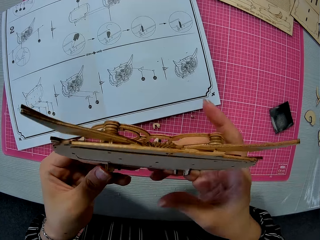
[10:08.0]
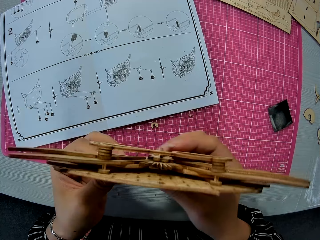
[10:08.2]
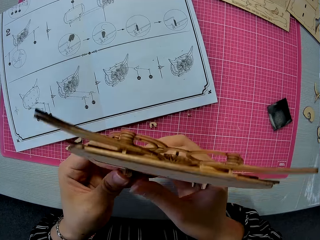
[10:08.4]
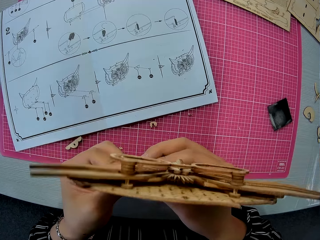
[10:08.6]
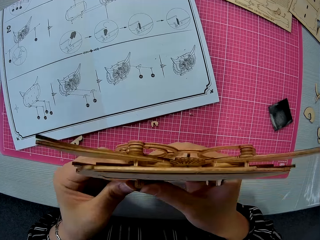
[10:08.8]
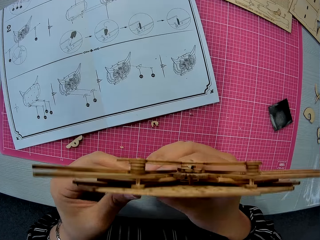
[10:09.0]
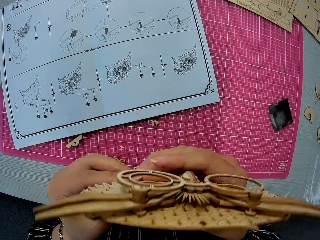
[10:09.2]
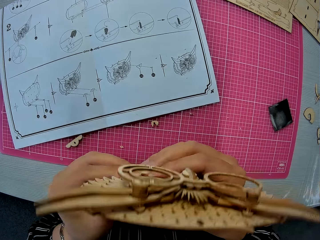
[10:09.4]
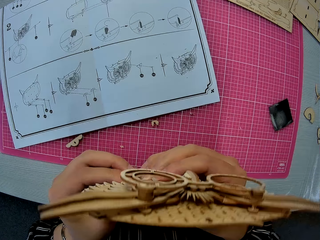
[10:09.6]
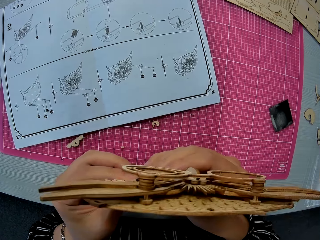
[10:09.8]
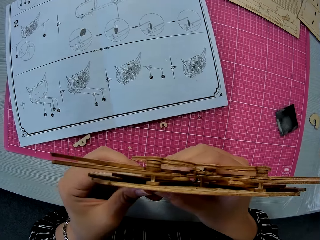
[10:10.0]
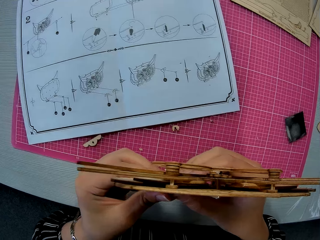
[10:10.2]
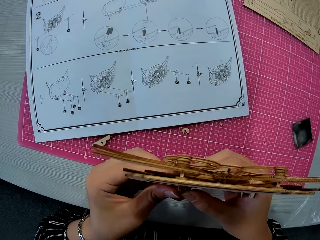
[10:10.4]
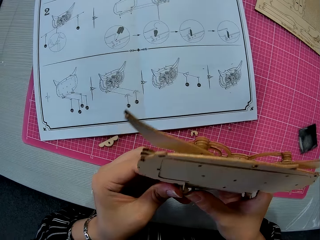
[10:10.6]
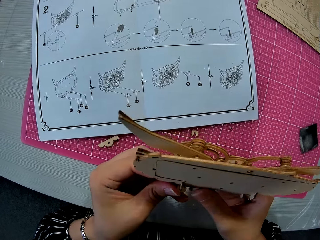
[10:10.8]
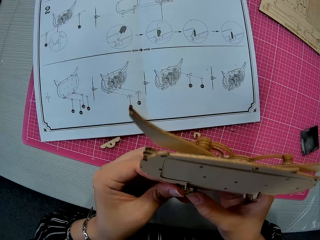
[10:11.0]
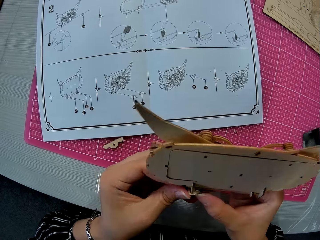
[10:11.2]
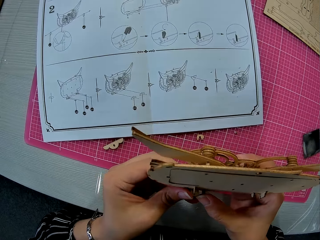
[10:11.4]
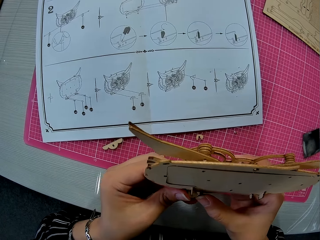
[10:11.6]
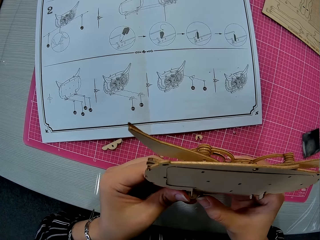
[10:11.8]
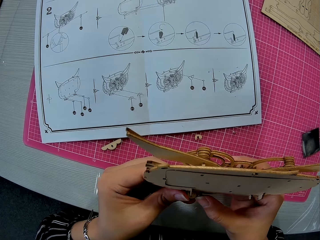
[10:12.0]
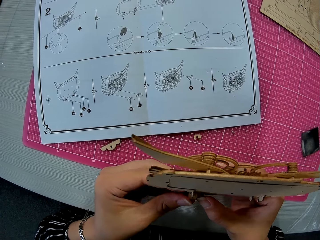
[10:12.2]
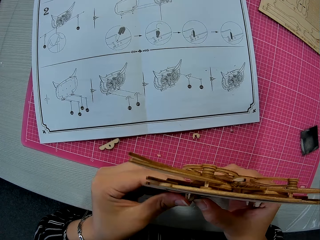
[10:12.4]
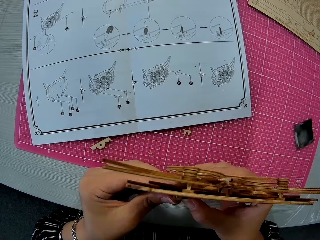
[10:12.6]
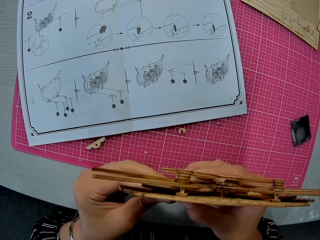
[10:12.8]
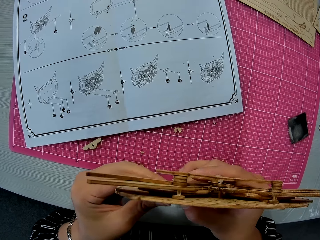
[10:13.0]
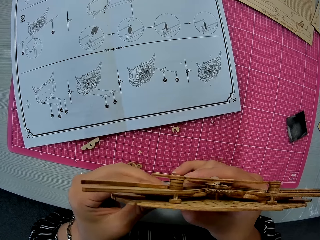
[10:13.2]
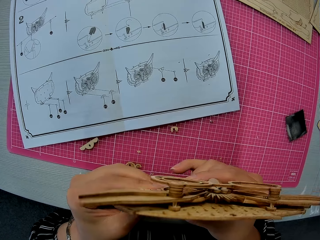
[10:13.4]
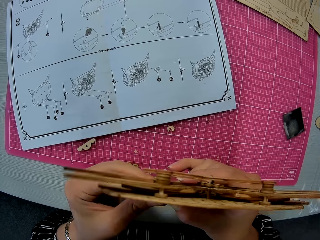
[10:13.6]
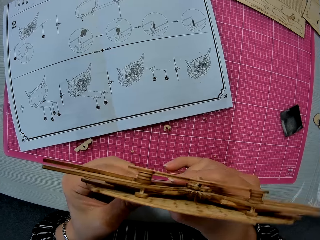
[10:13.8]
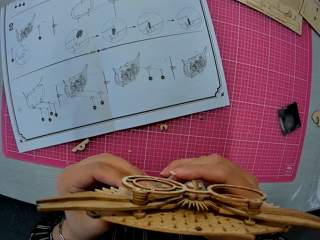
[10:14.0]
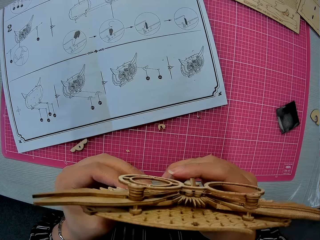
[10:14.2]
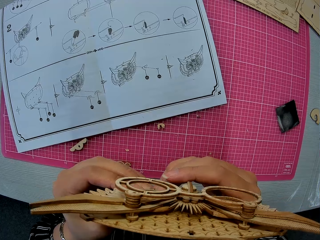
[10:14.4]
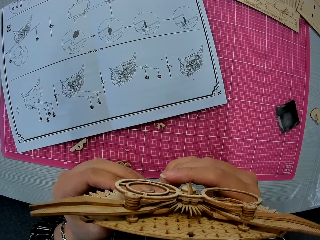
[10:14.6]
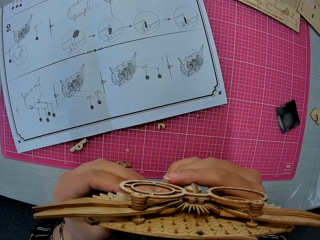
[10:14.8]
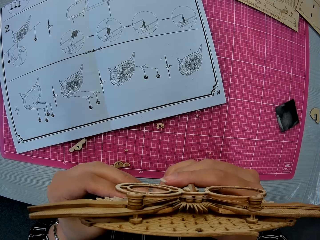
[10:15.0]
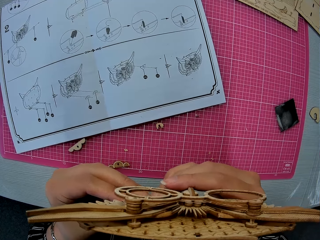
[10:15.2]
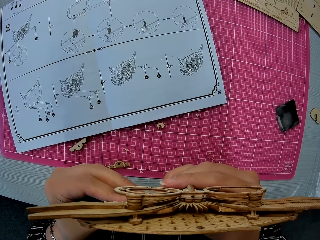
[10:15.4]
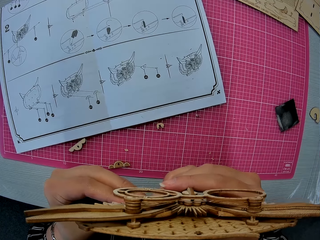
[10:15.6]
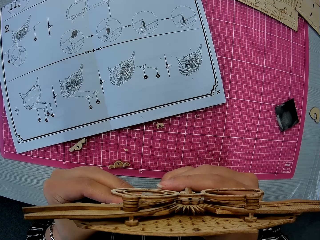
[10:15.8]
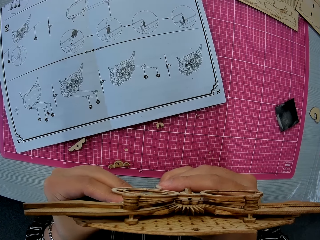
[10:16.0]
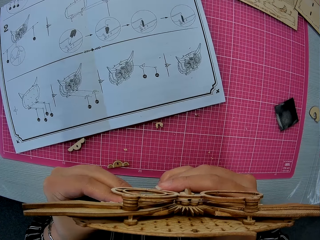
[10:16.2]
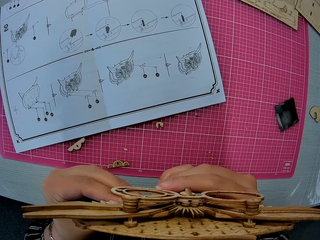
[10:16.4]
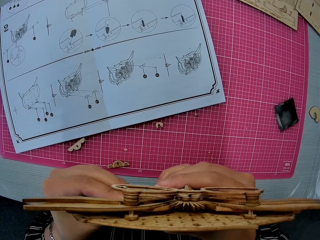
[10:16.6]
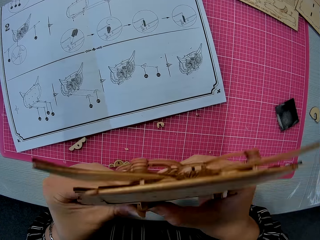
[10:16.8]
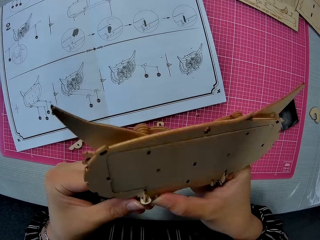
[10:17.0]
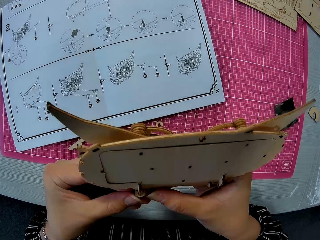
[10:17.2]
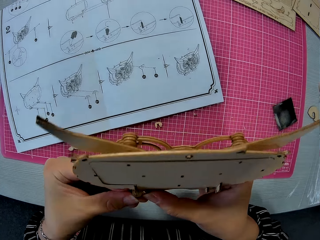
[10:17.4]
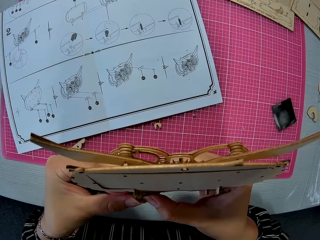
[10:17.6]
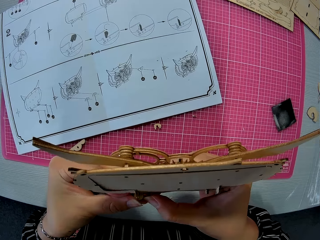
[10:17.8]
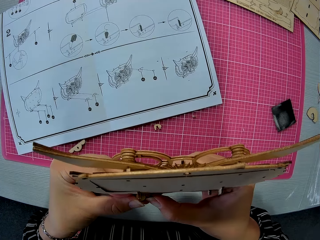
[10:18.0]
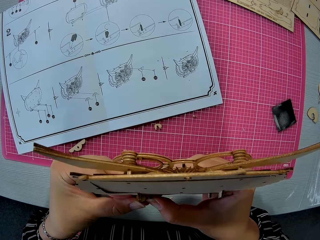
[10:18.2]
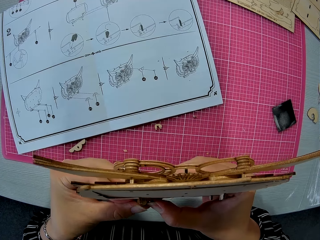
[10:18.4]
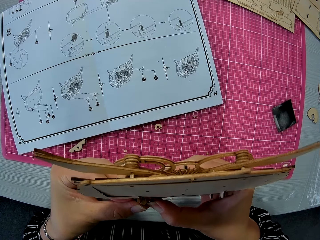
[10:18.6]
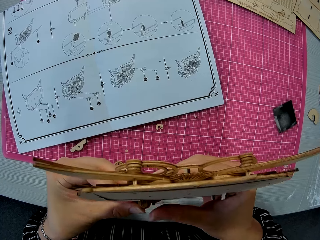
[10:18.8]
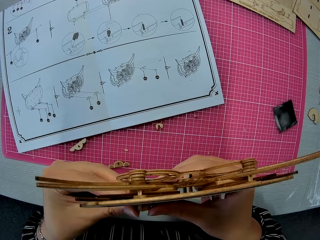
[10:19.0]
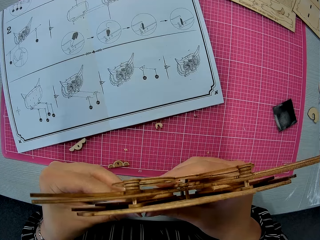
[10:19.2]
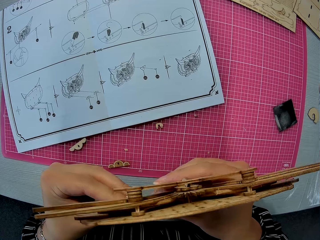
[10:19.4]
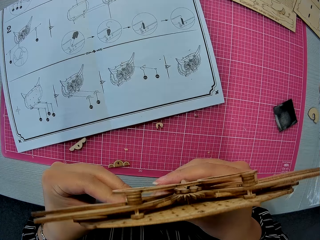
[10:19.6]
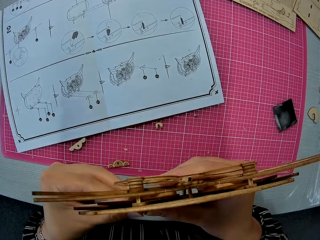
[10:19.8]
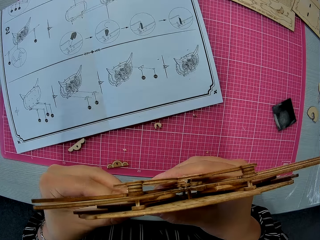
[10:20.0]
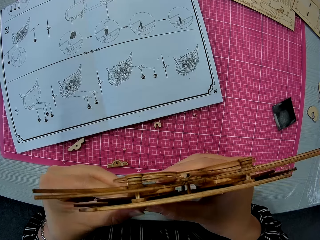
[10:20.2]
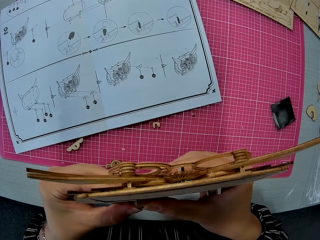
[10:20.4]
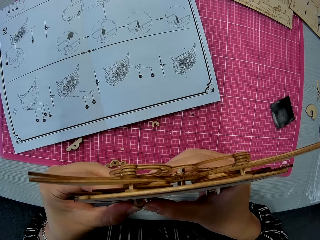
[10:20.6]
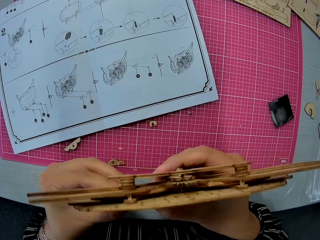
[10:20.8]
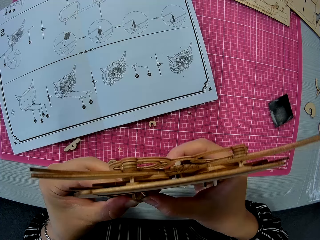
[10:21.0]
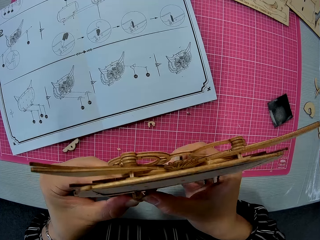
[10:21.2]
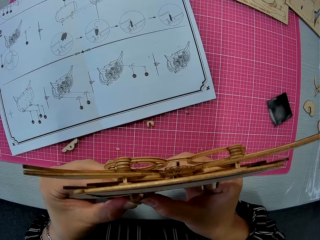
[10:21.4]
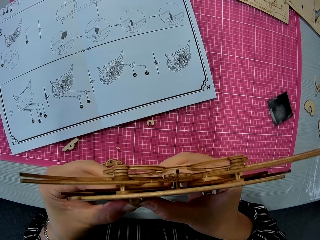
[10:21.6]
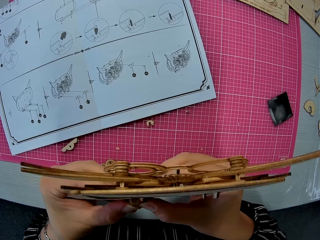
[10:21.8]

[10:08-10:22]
The camera wearer holds a piece of the owl wood puzzle. They turn the piece of the owl wood puzzle. They press the piece of the owl wood puzzle.

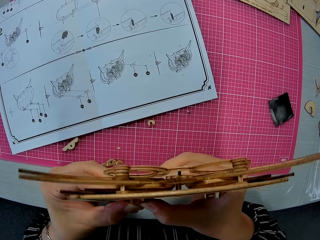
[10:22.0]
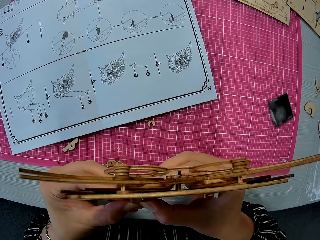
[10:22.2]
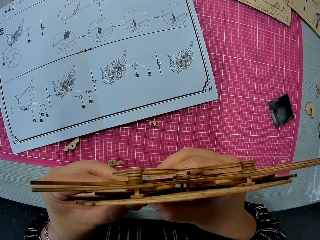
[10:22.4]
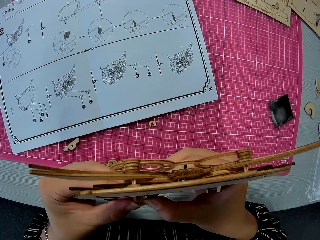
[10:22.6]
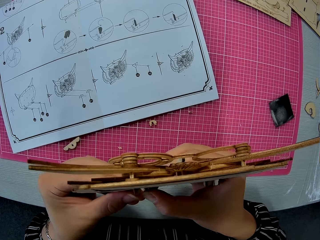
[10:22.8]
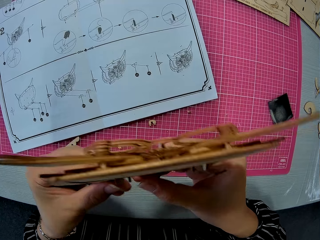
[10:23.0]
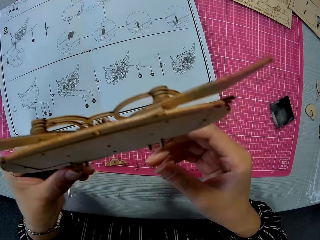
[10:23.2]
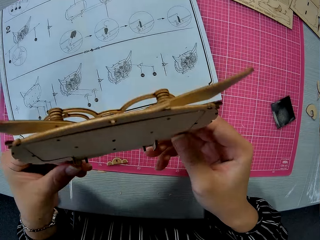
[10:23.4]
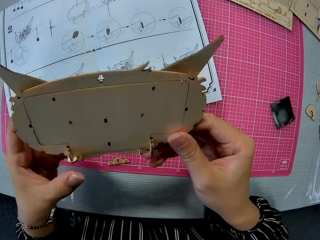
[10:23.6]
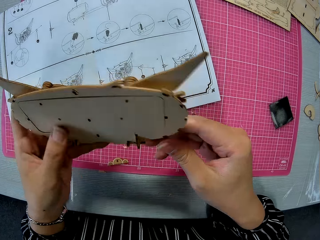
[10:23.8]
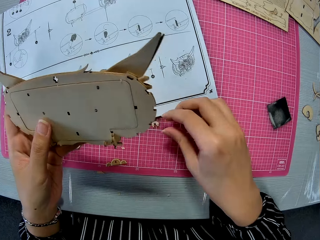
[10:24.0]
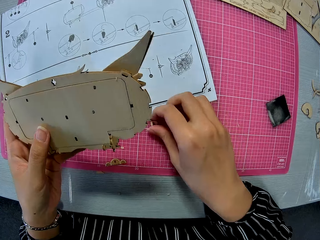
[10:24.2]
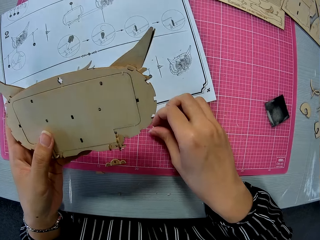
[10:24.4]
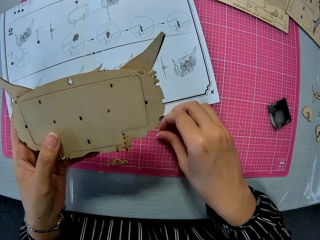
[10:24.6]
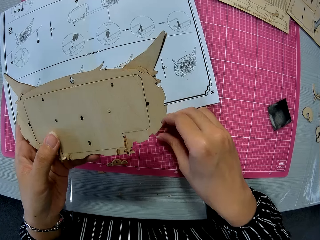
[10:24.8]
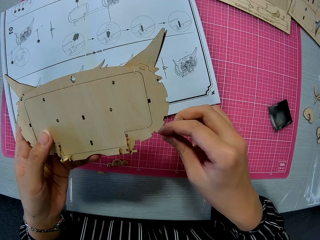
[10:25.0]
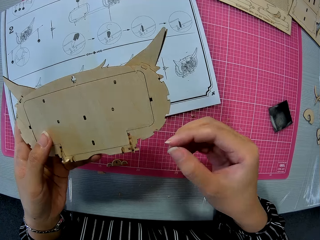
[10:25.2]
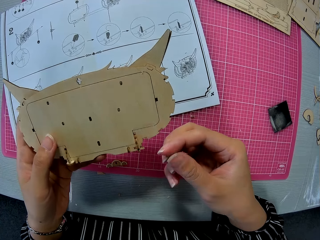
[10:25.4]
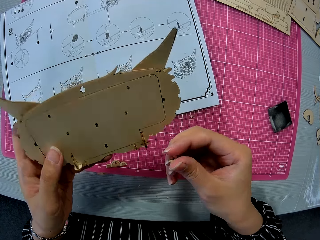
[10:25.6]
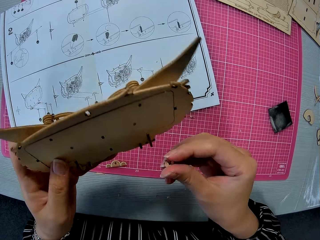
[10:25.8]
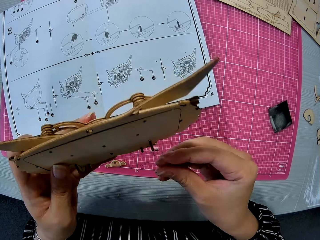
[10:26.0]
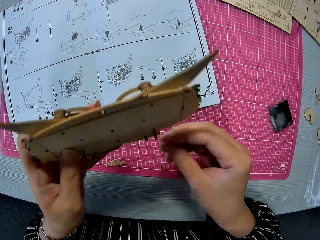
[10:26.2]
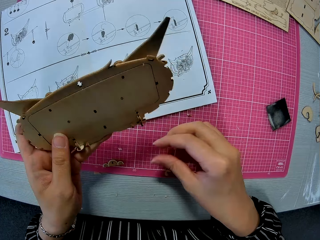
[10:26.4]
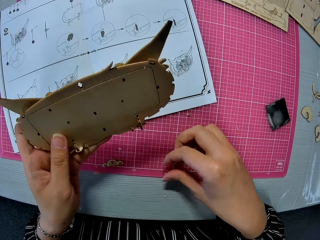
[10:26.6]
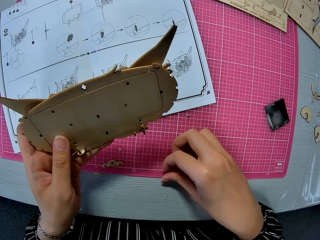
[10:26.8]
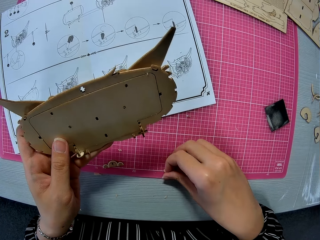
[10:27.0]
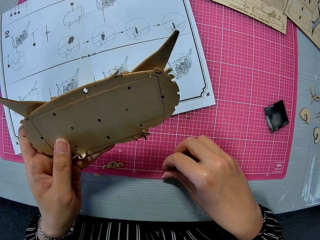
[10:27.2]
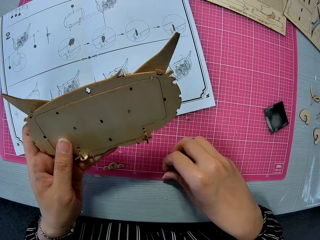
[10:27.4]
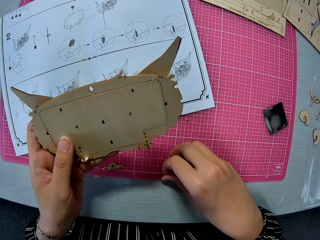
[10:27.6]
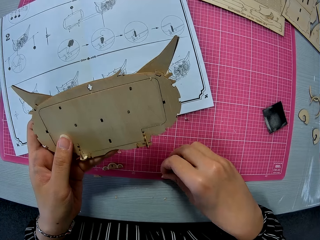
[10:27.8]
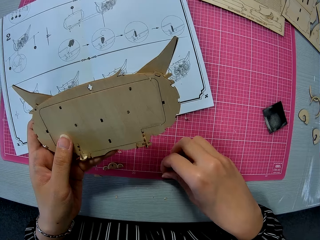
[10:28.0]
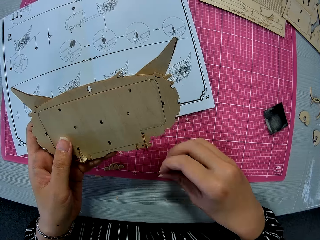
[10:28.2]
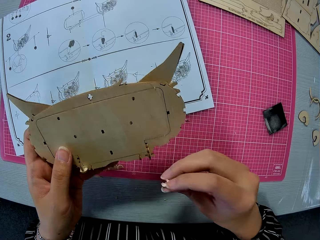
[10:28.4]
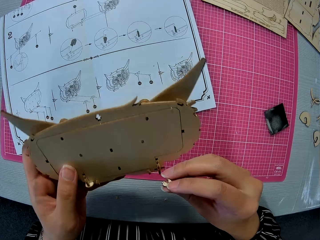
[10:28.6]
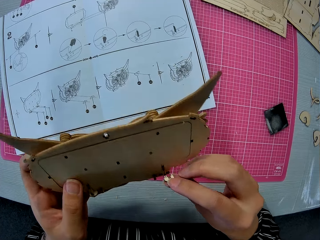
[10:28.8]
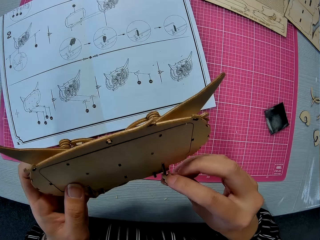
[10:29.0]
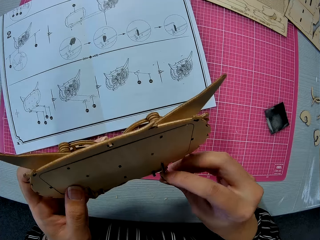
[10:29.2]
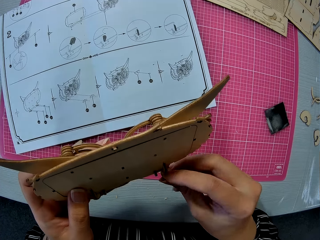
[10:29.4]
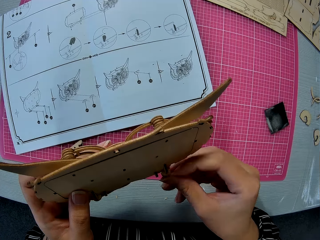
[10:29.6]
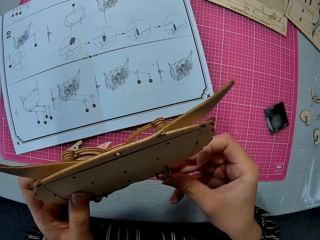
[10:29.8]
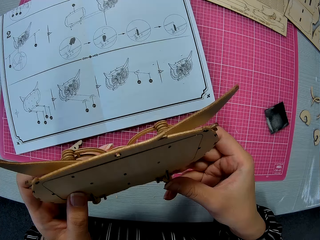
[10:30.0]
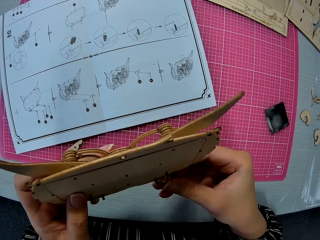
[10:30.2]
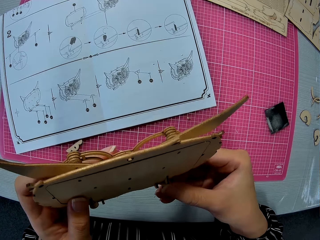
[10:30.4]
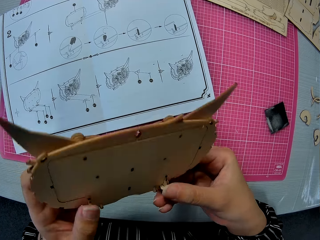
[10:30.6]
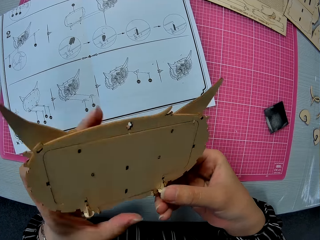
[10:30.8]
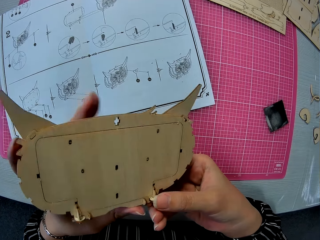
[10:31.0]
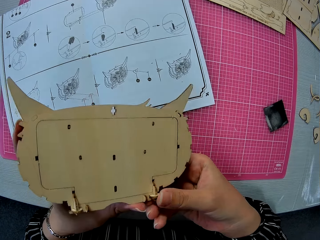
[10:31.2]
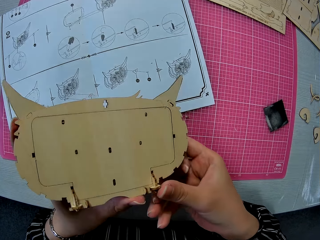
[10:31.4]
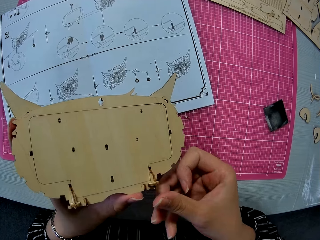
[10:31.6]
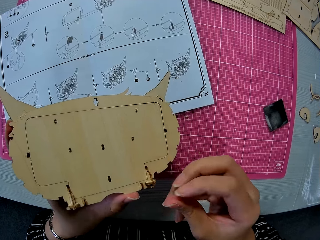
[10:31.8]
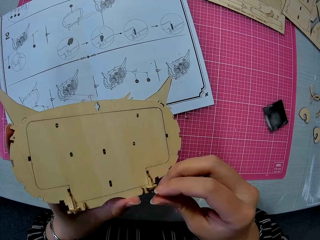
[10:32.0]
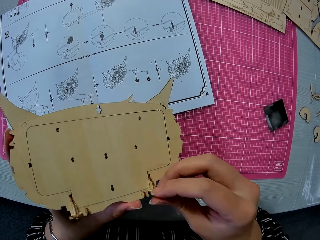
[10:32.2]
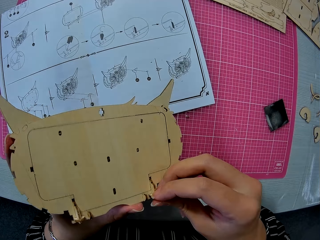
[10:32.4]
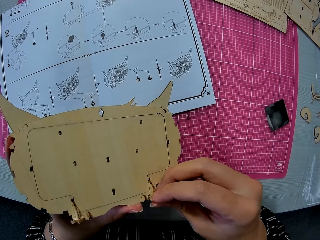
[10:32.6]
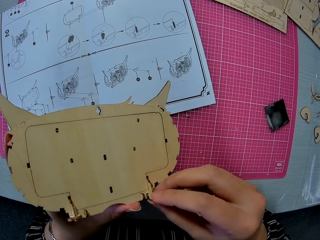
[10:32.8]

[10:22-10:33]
The camera wearer holds a piece of the owl wood puzzle with one hand. They hold the piece of the owl wood puzzle with two hands. They pick up another small piece or laser cut craft on the cutting mat. They turn the piece of the owl wood puzzle. They drop the laser cut craft. They pick up the laser cut craft. They insert the small piece in the assembled wooden puzzle piece. They turn the piece of the owl wood puzzle. They remove one hand from the piece of the owl wood puzzle. They press the piece of the owl wood puzzle.
